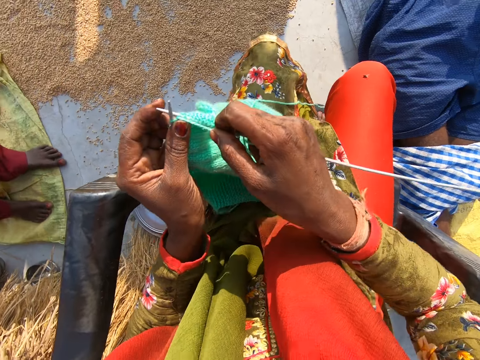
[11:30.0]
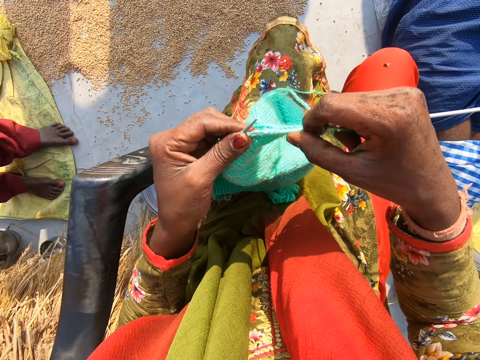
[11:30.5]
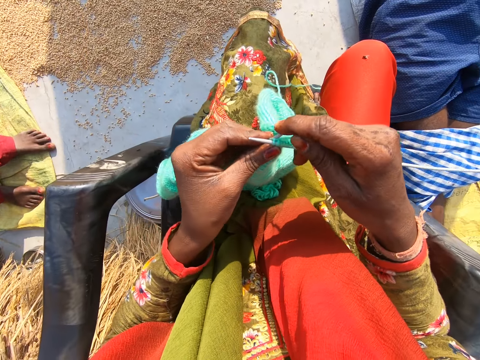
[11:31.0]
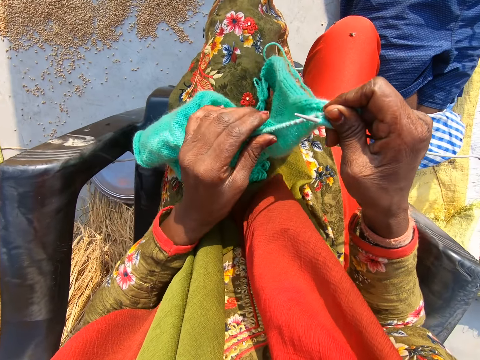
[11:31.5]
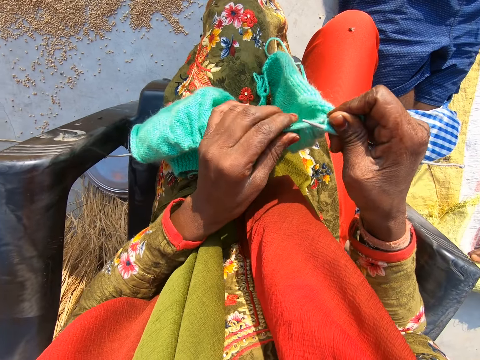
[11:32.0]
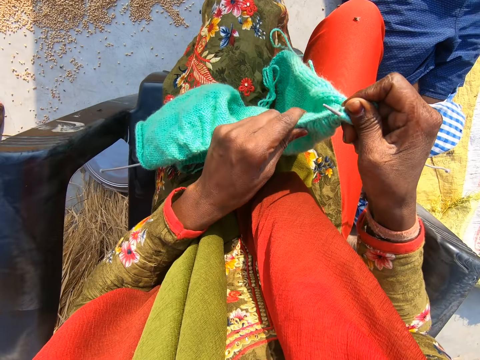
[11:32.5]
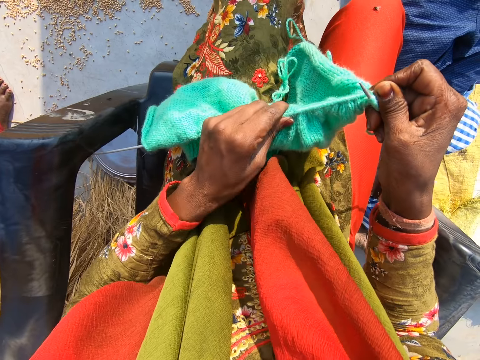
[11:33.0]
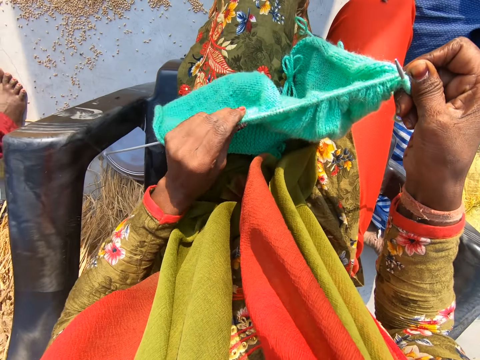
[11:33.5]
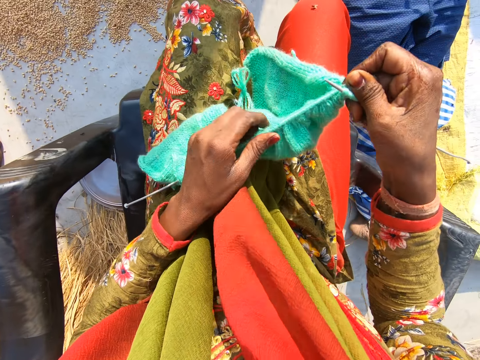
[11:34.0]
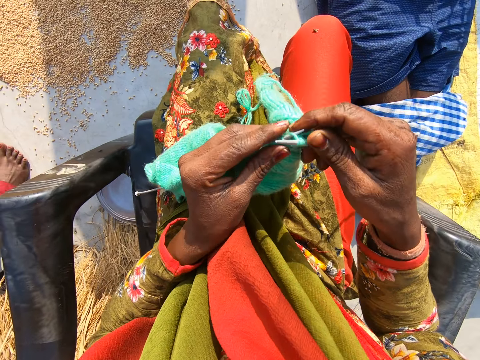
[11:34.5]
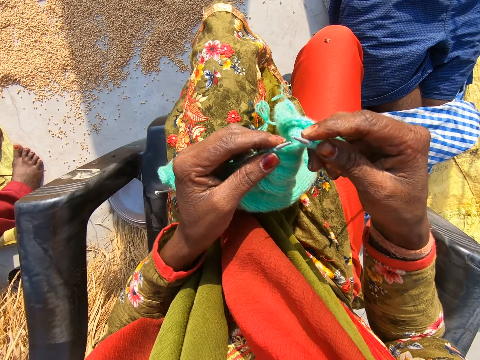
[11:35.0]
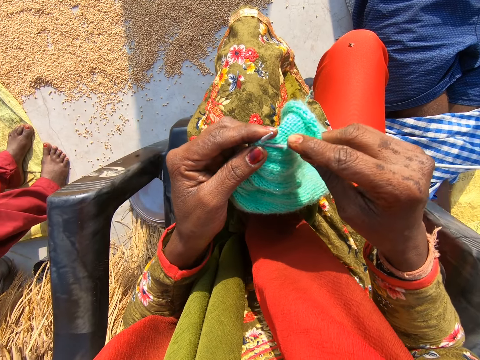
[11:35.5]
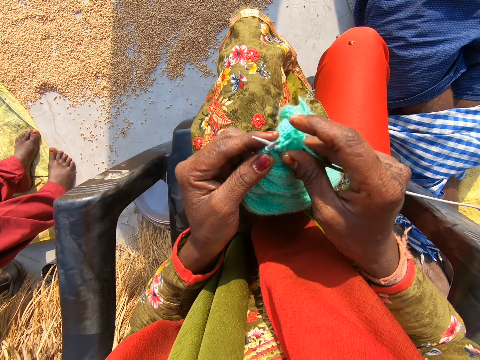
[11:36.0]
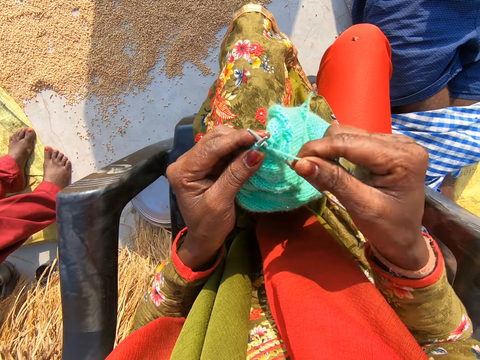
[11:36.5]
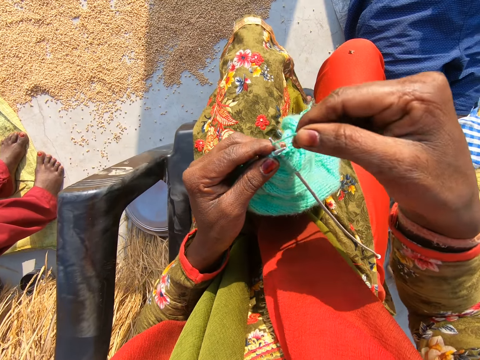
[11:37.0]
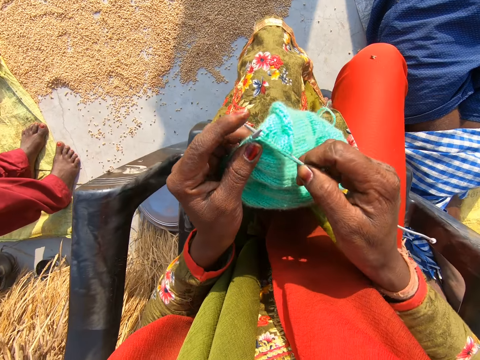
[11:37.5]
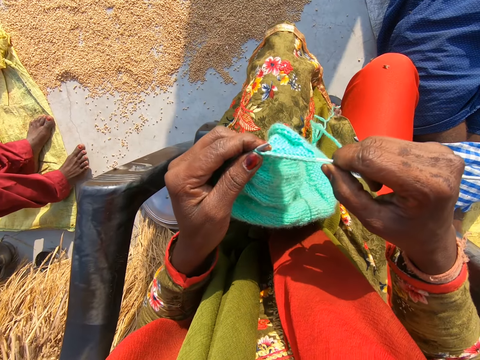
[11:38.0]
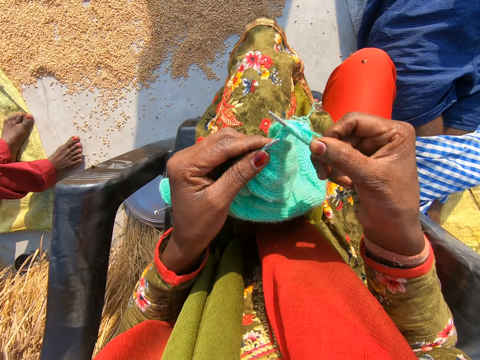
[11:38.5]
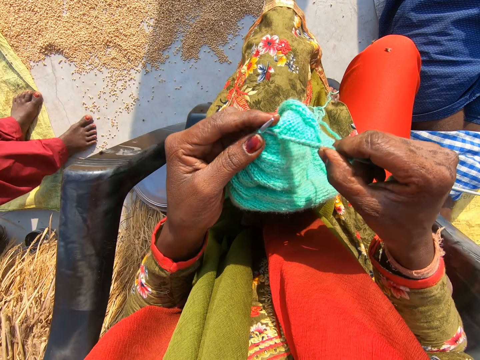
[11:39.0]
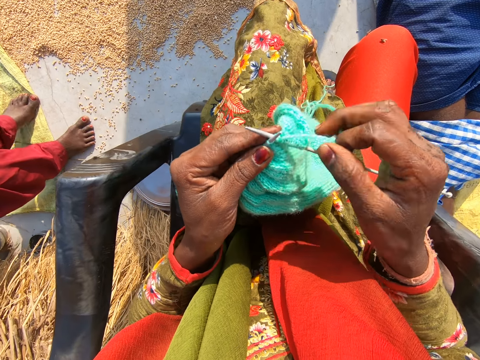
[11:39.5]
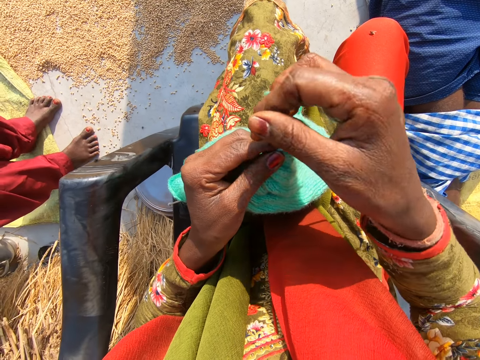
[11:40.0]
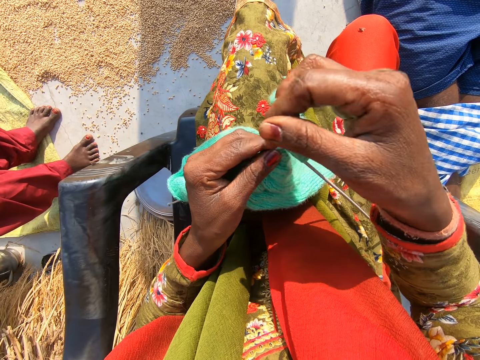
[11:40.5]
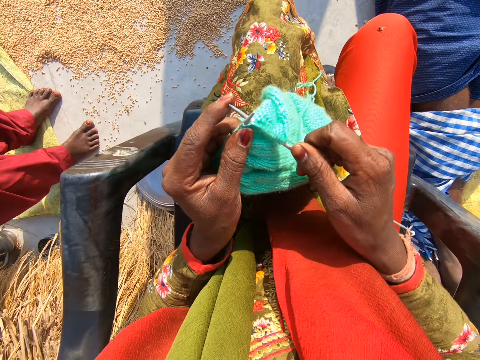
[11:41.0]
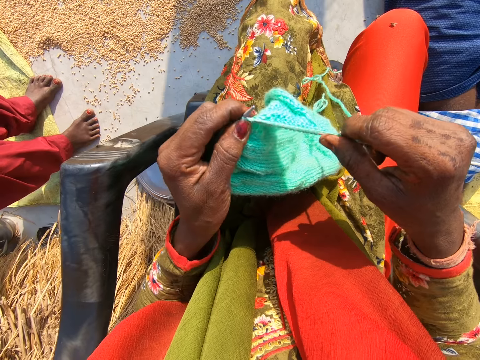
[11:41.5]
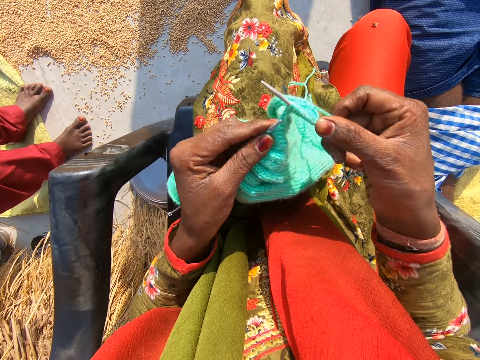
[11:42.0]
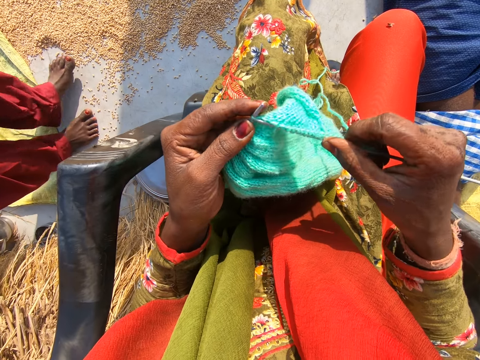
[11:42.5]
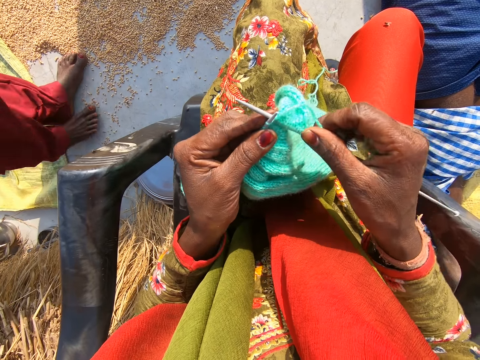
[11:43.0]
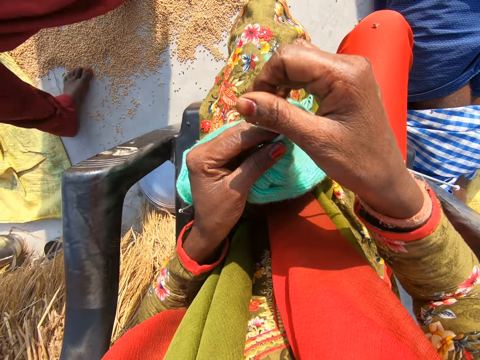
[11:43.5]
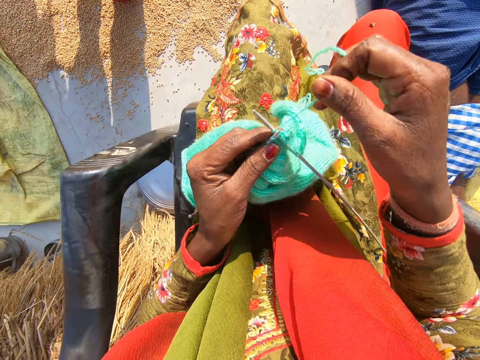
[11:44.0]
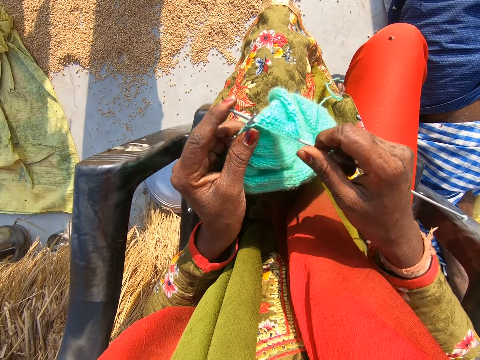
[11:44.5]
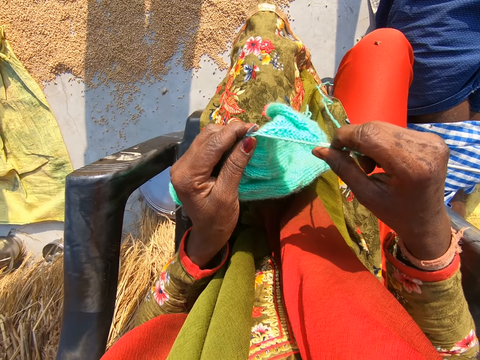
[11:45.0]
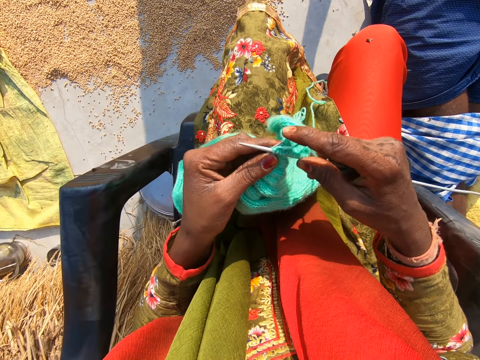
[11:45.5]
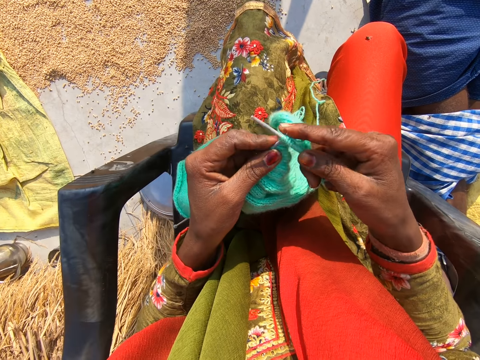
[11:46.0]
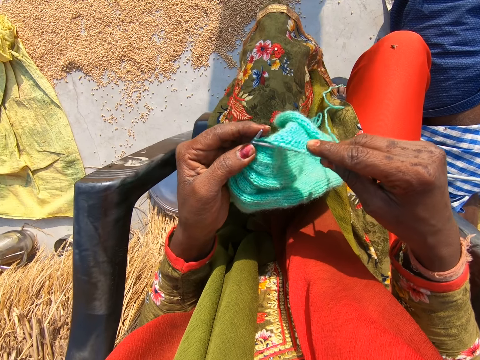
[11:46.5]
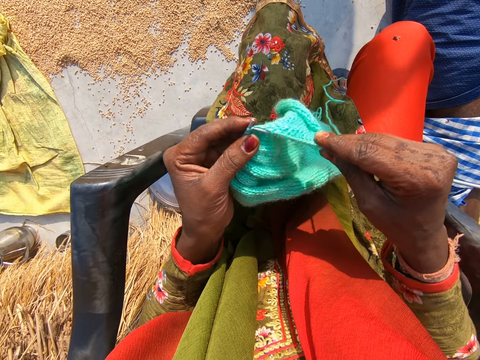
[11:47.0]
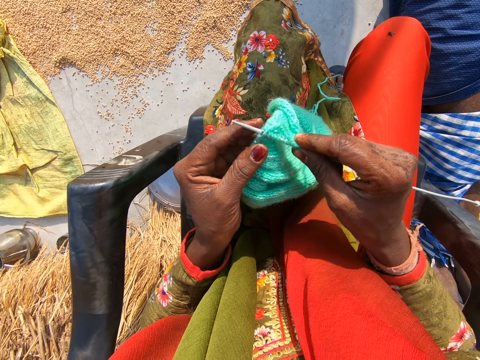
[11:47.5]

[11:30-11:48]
The camera wearer adjusts the cloth on the first needle with her left hand. She knits the cloth with the wool and the needles. The man walks a bit.

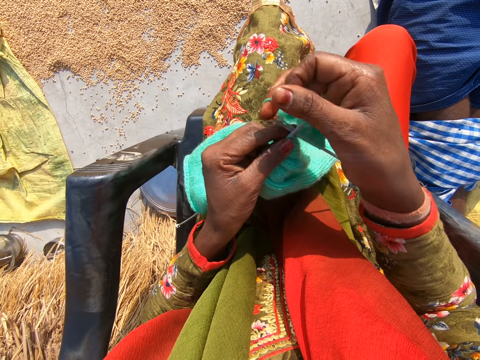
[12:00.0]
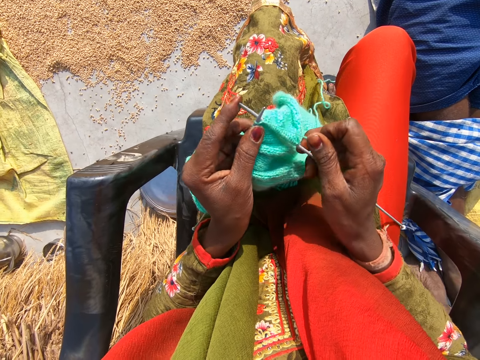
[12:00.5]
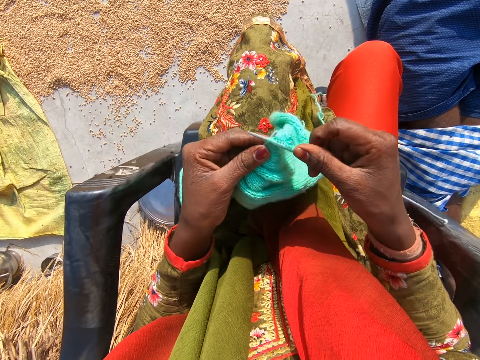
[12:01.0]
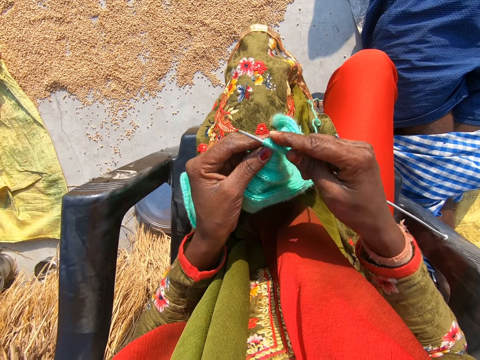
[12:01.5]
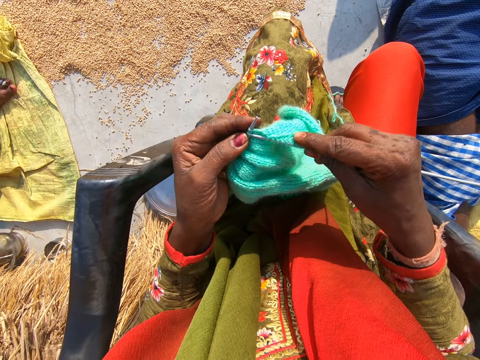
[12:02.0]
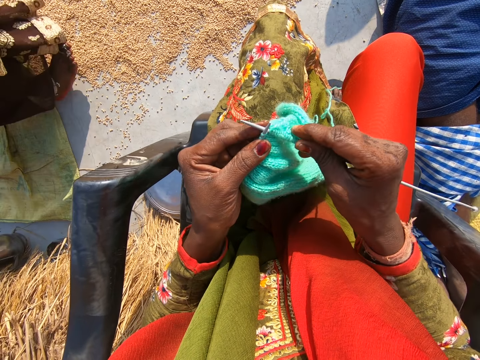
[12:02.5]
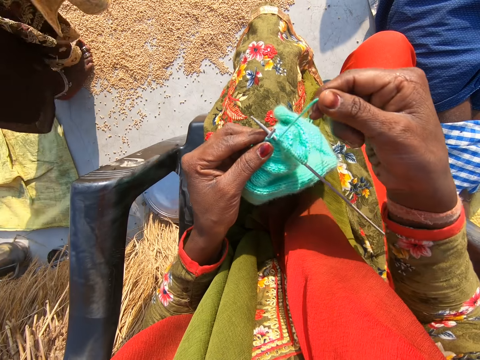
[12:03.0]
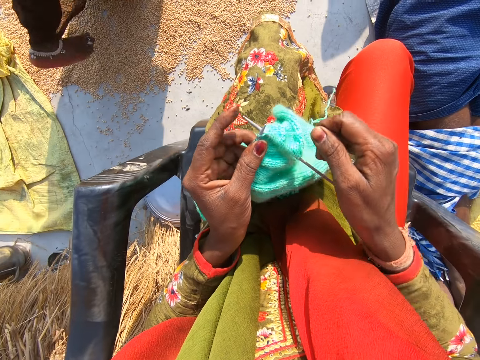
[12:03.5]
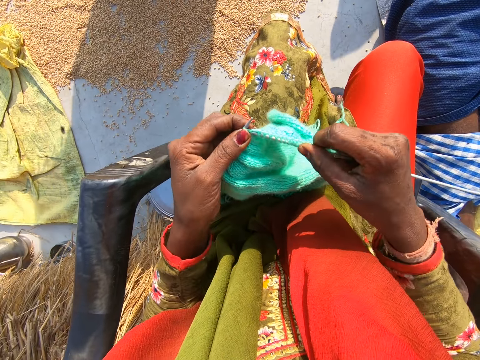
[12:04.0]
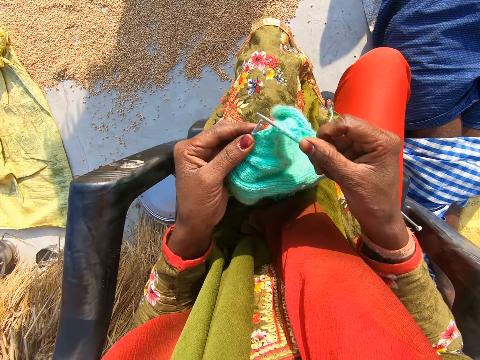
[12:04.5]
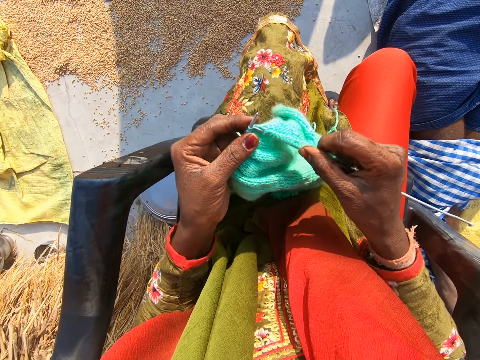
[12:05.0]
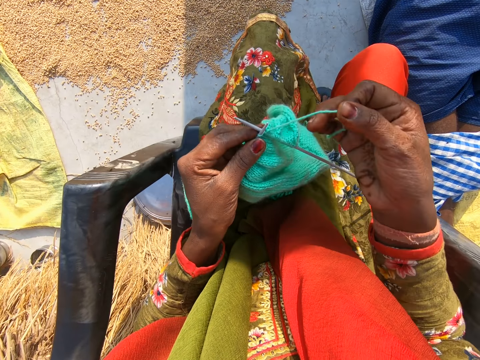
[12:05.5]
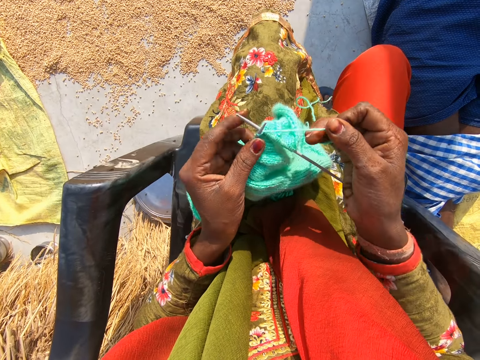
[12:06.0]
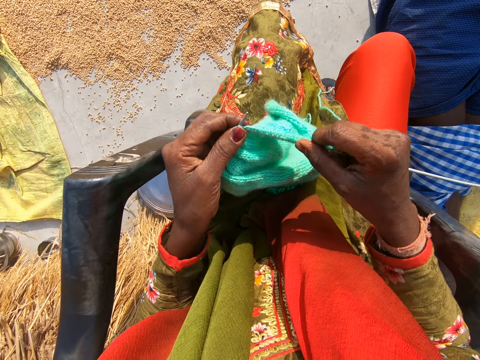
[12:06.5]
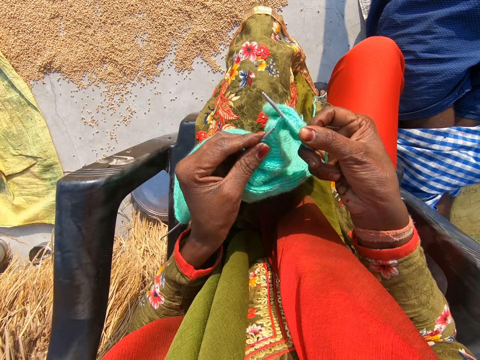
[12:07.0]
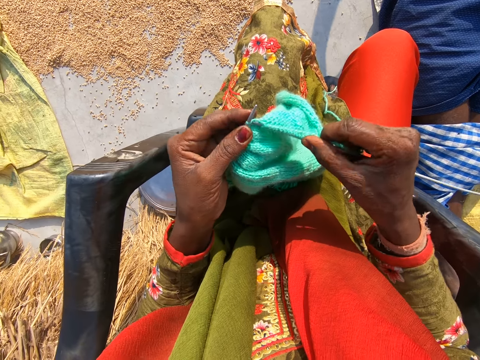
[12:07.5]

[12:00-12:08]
The woman walks a bit.
